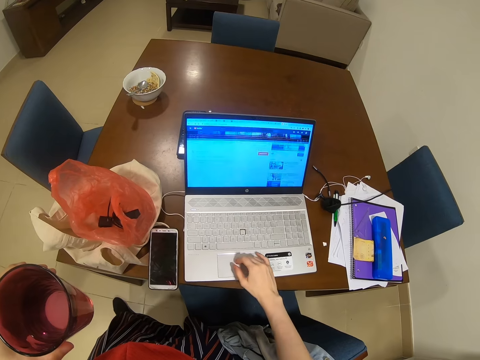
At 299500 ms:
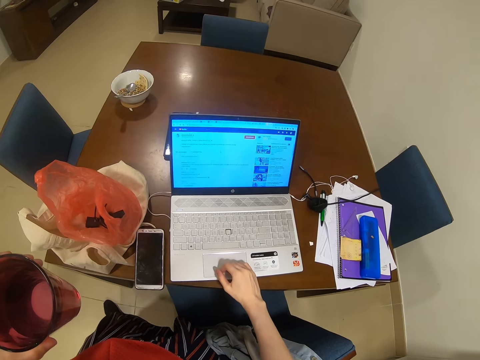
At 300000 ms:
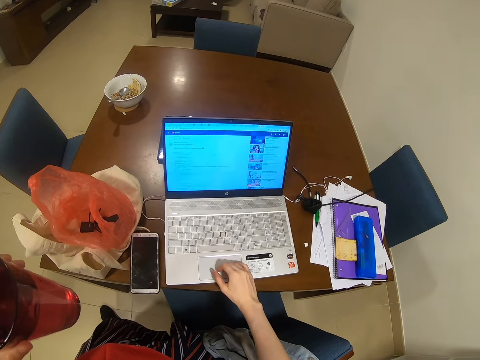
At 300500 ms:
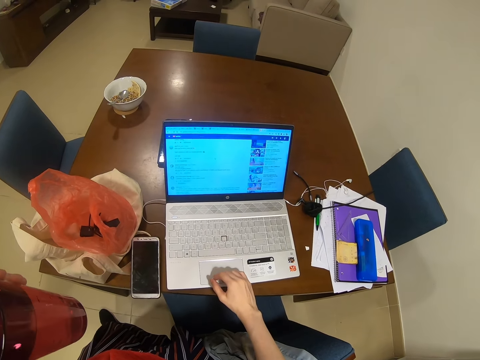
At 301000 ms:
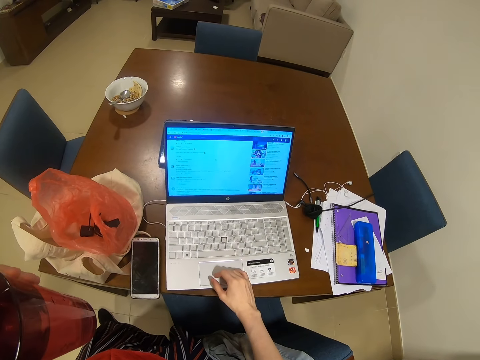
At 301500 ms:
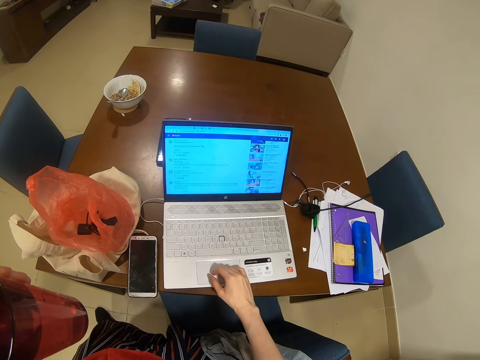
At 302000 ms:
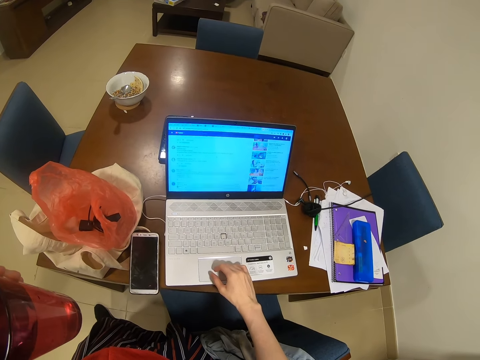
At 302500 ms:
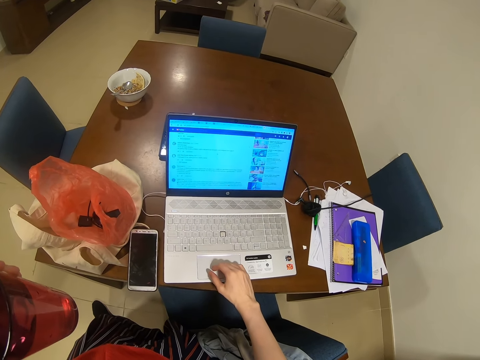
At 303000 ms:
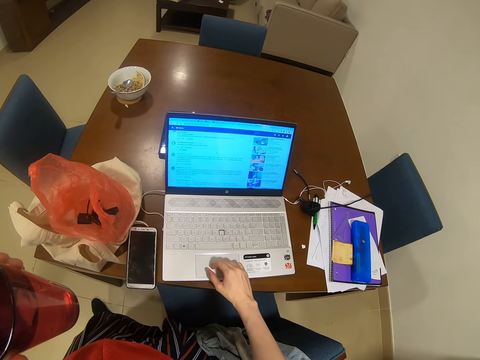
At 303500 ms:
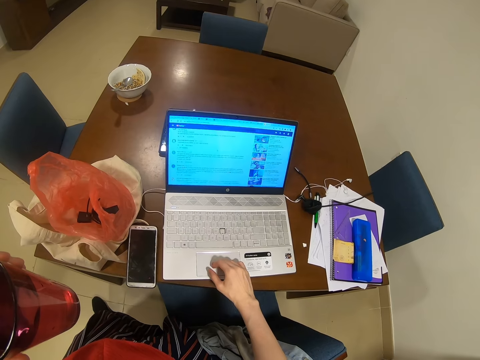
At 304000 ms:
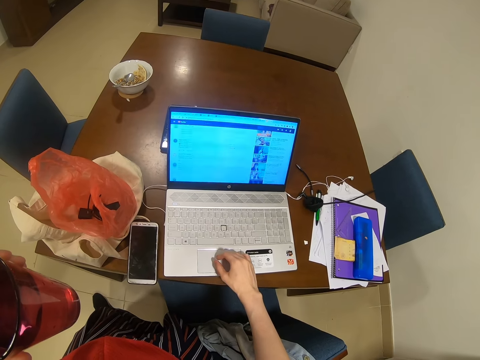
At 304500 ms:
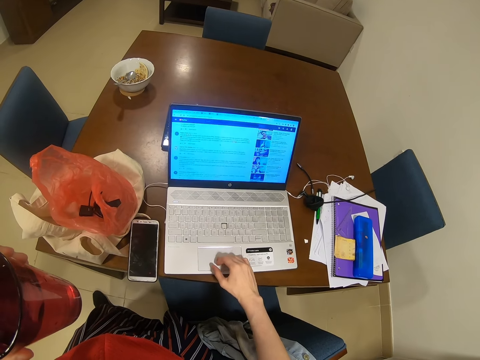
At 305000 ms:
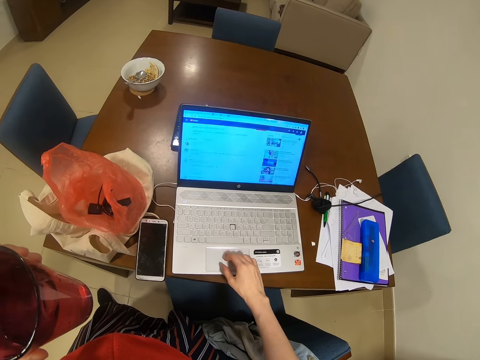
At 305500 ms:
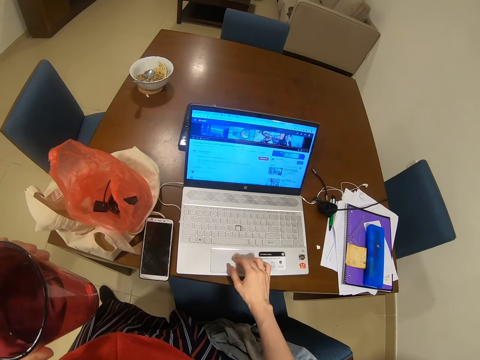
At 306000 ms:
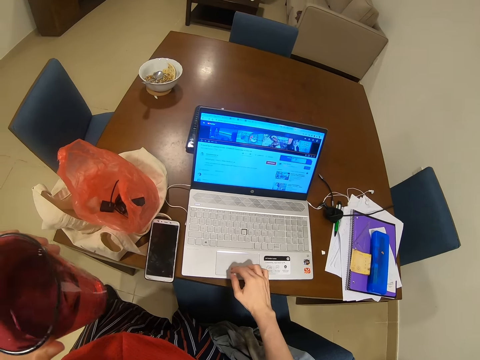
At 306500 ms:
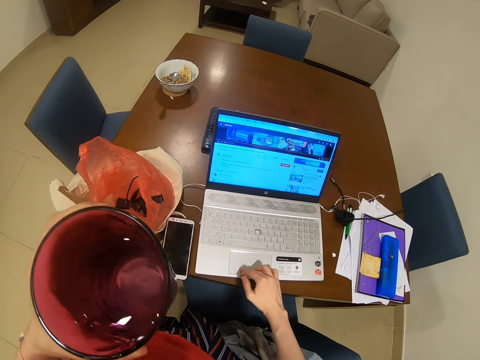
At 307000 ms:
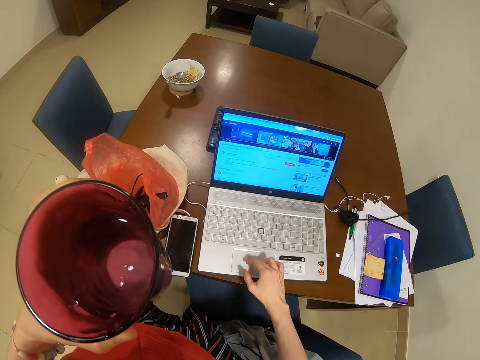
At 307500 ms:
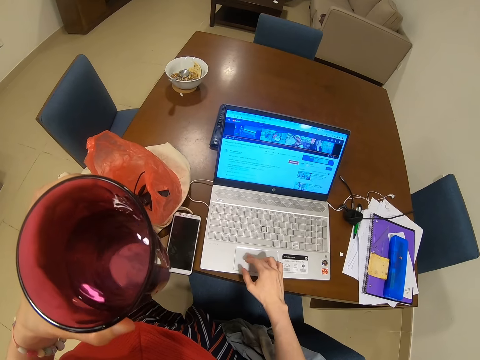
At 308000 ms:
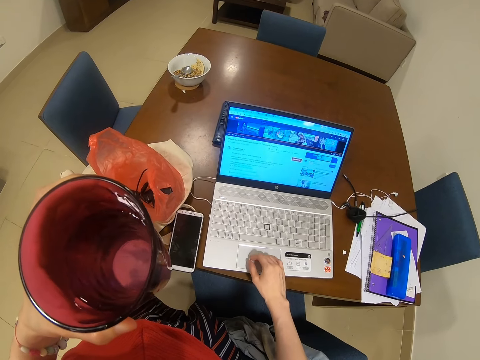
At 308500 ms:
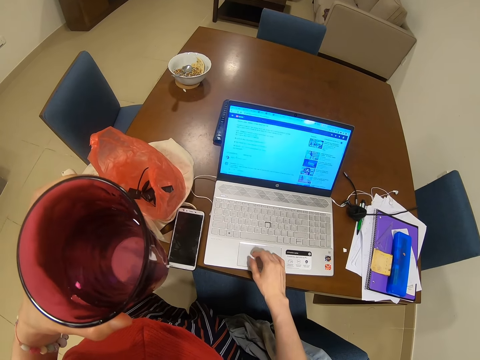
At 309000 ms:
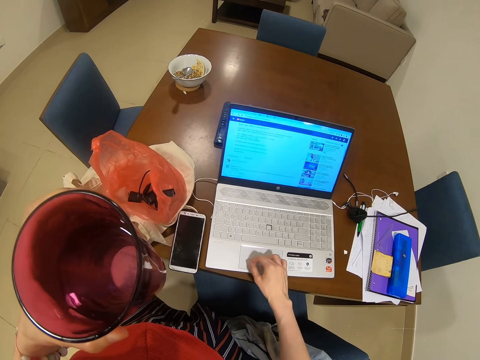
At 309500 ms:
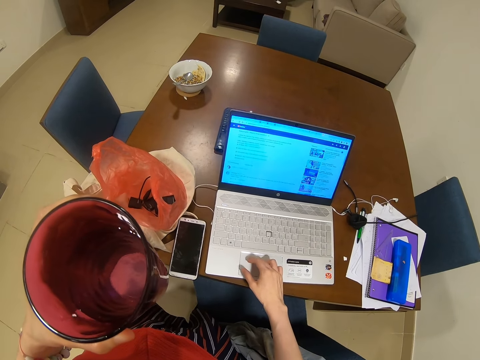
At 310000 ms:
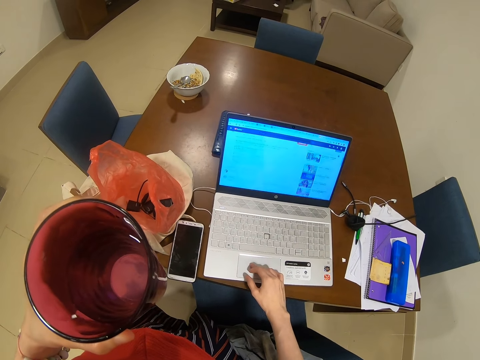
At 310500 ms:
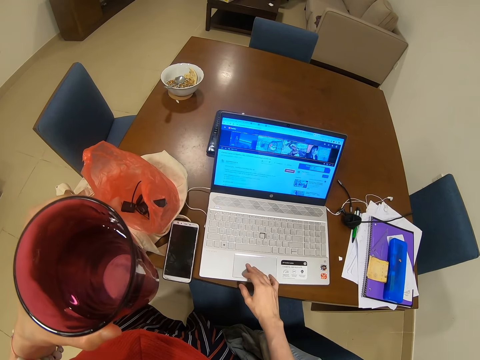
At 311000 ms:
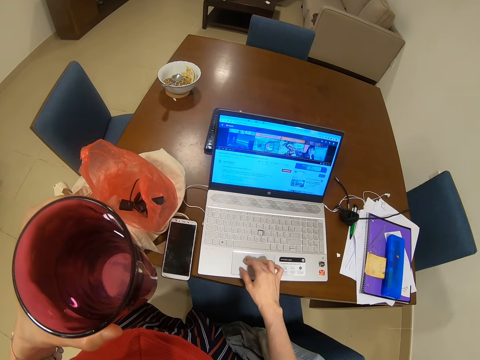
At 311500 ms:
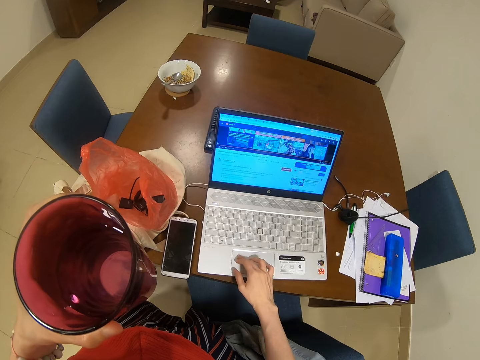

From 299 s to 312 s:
The camera wearer moves a glass. They touch a laptop.

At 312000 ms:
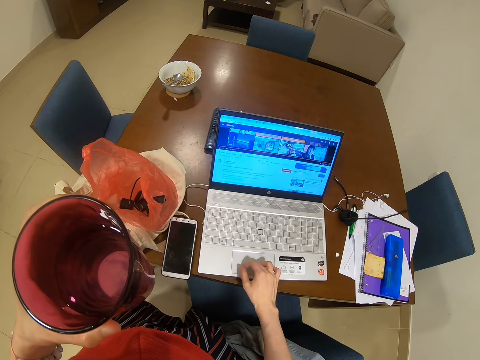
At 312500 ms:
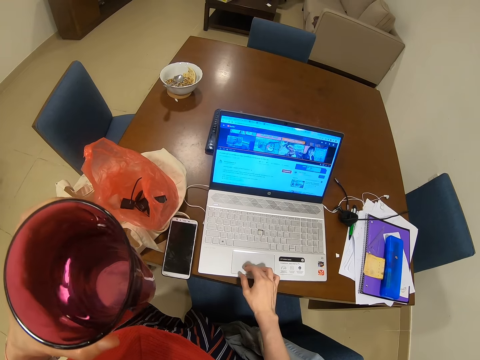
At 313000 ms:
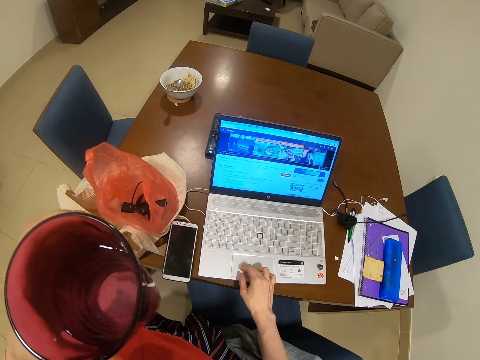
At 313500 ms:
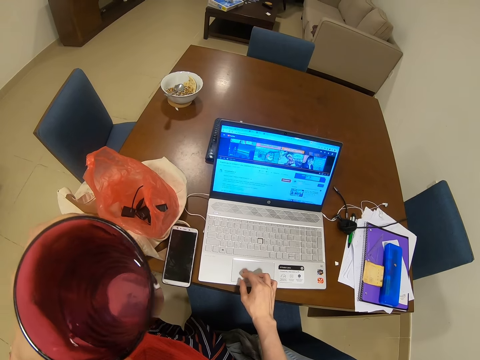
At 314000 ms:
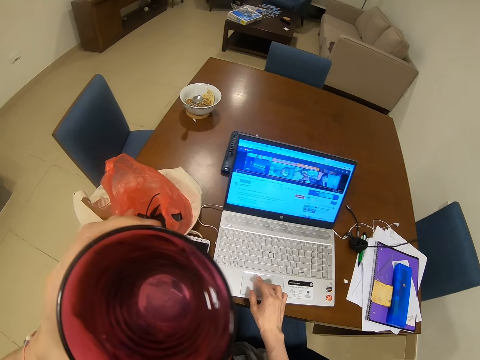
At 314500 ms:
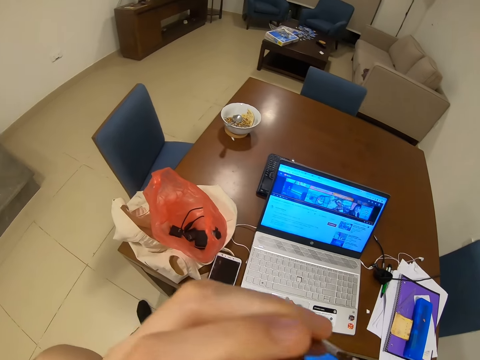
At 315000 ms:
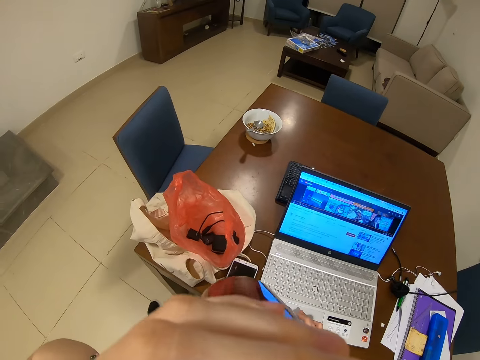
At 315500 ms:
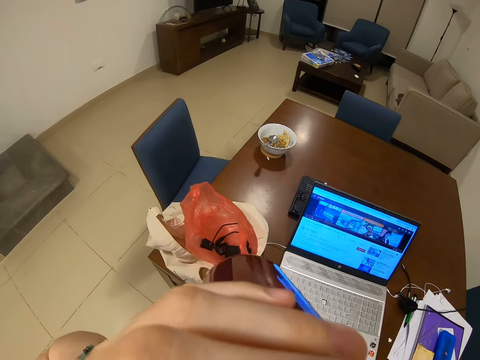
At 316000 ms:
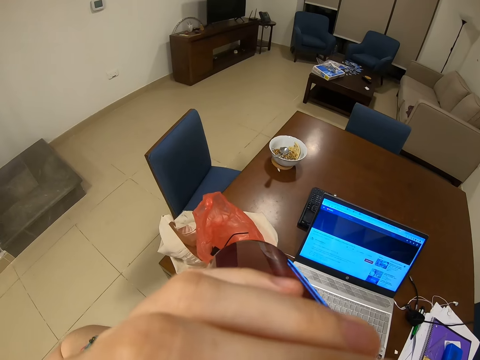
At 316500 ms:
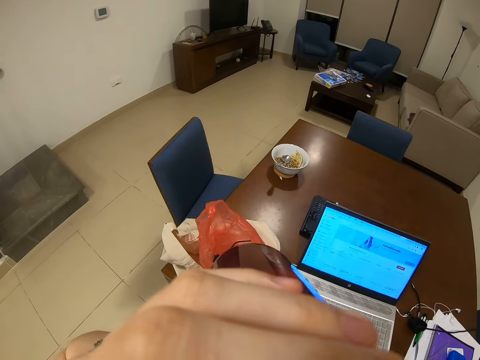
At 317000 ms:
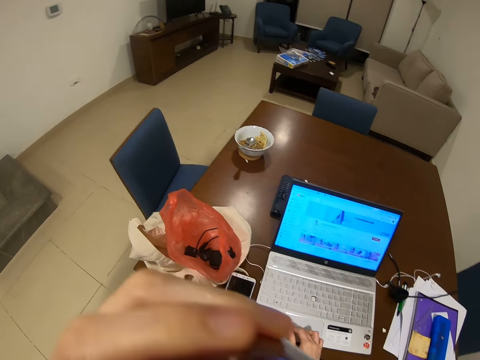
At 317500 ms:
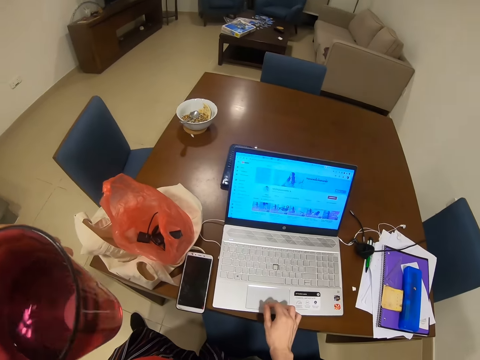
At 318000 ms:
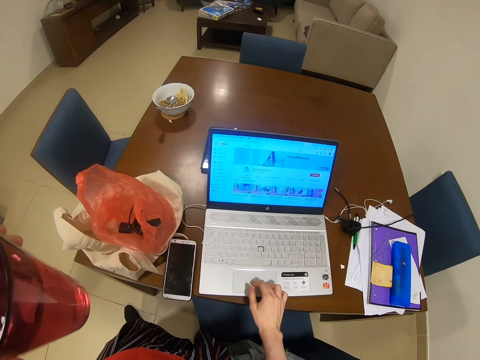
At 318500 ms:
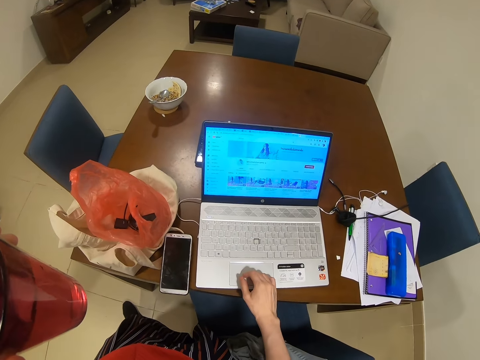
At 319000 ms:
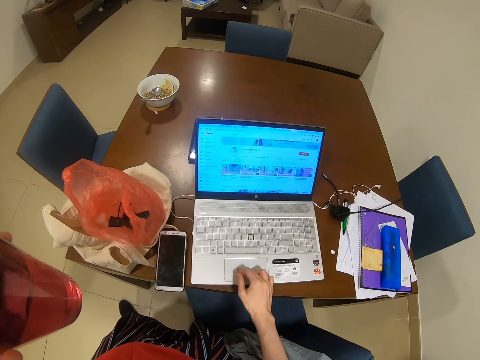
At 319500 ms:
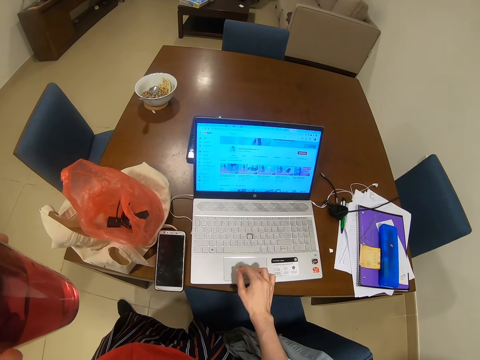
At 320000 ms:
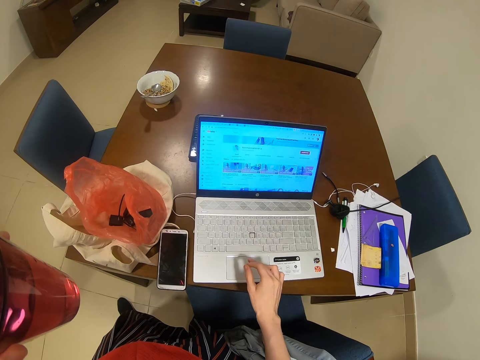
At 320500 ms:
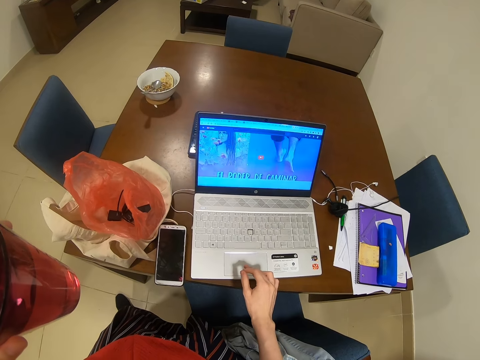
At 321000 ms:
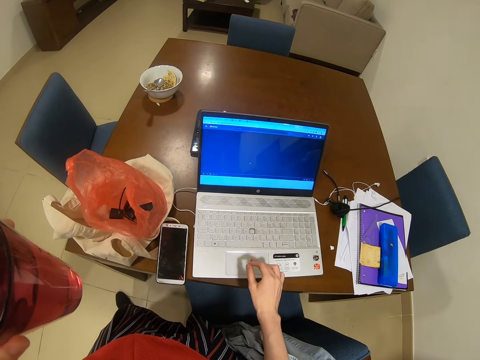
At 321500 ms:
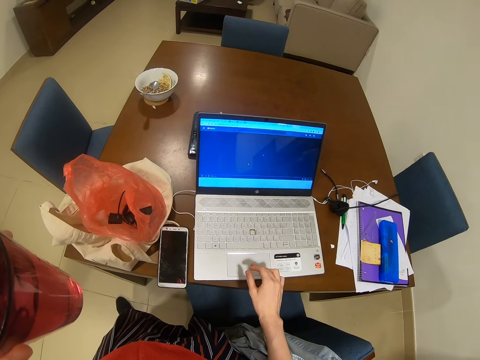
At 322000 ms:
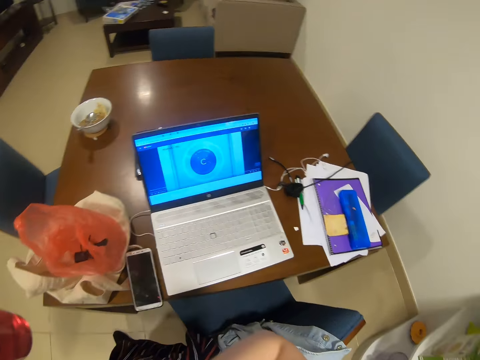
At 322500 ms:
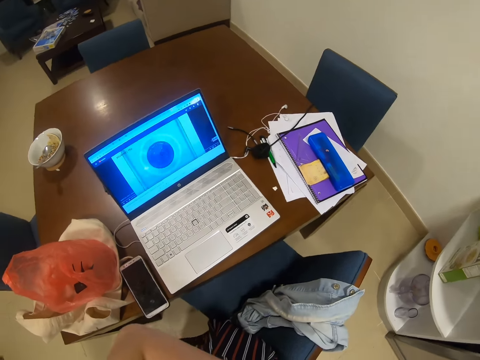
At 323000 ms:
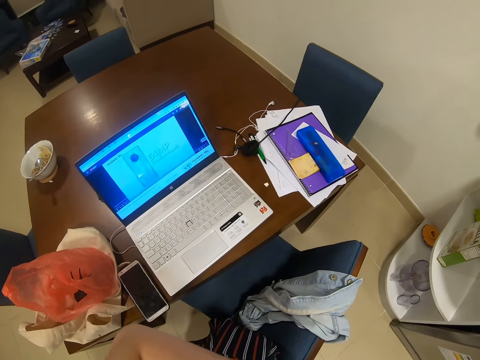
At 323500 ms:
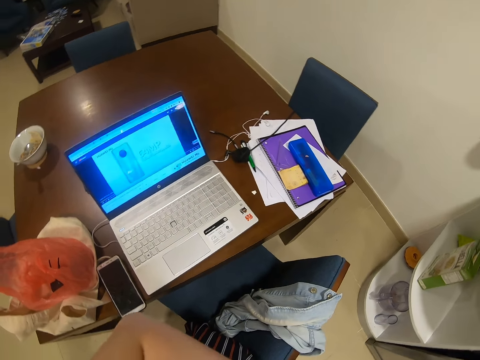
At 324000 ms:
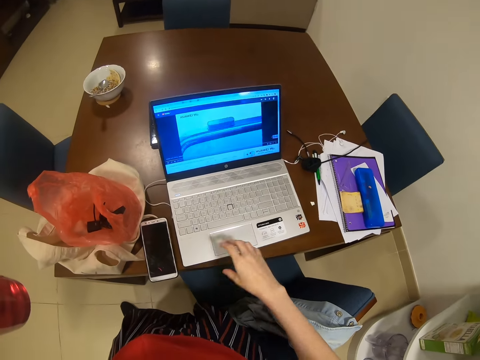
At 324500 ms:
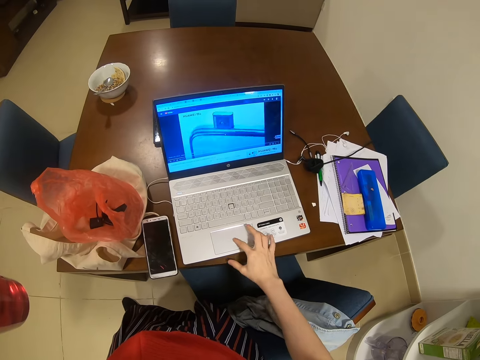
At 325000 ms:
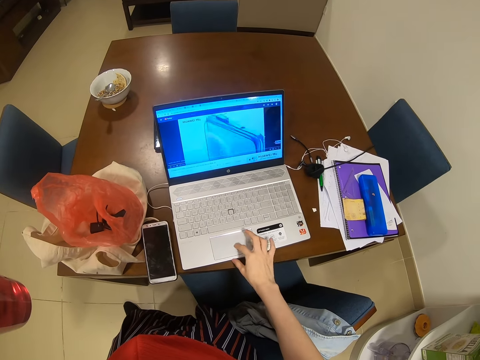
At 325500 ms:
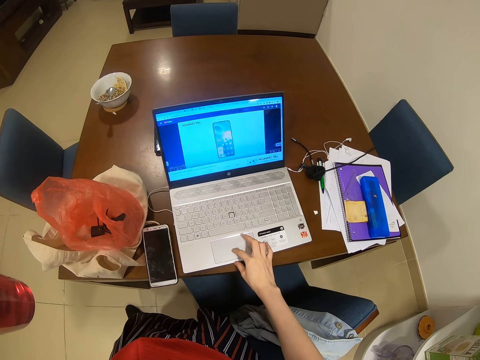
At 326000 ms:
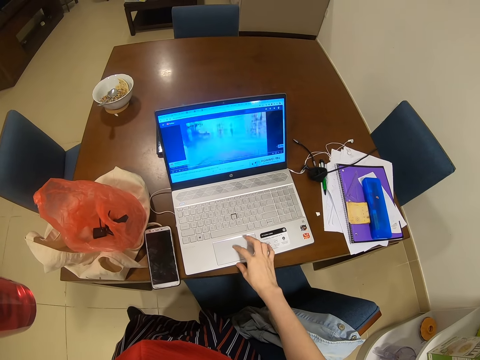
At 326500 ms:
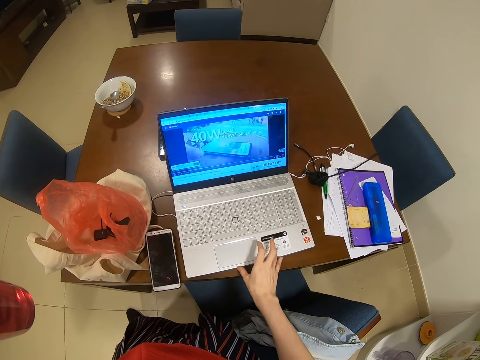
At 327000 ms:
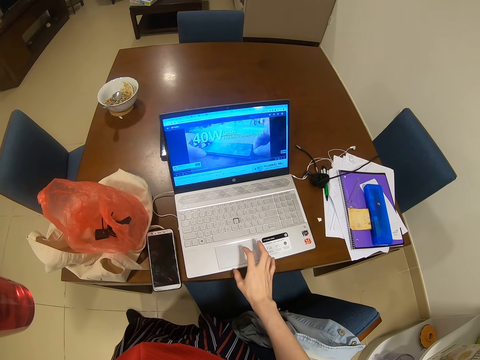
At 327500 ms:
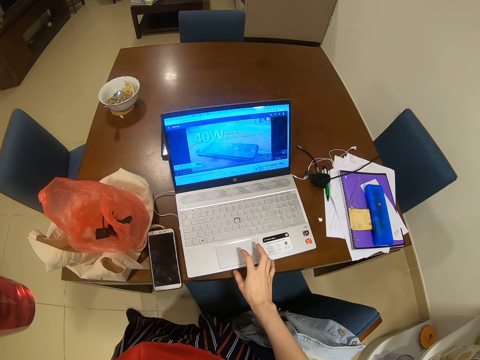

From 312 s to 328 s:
The camera wearer drinks water from a glass. They touch a laptop. They stand in the house. They remove a hand from the laptop. They move. They move a hand. They touch the laptop.
